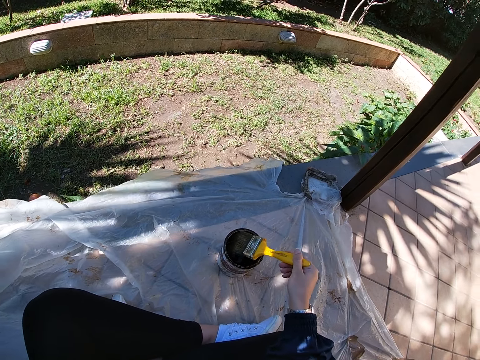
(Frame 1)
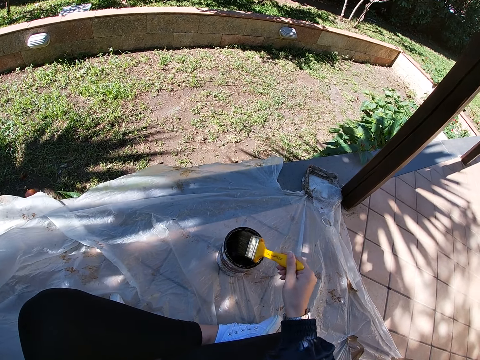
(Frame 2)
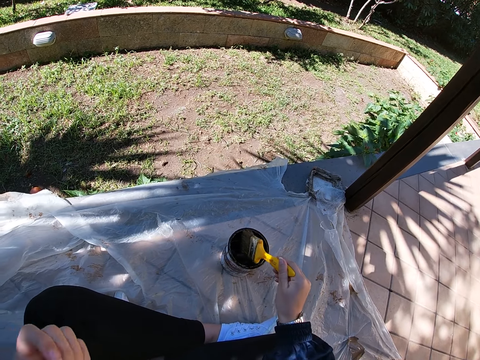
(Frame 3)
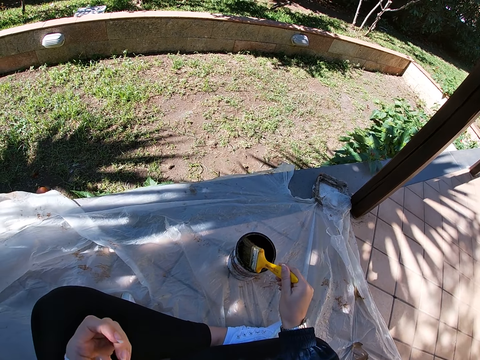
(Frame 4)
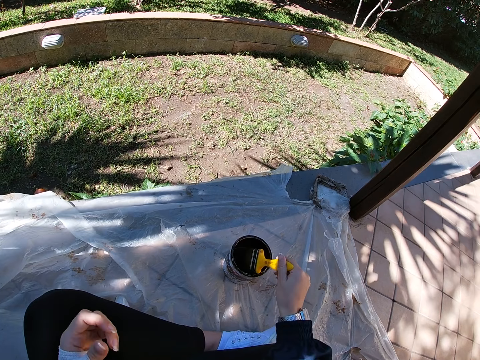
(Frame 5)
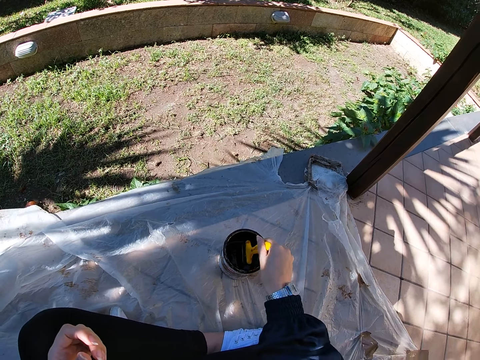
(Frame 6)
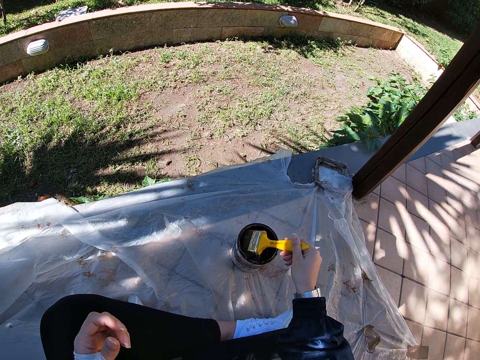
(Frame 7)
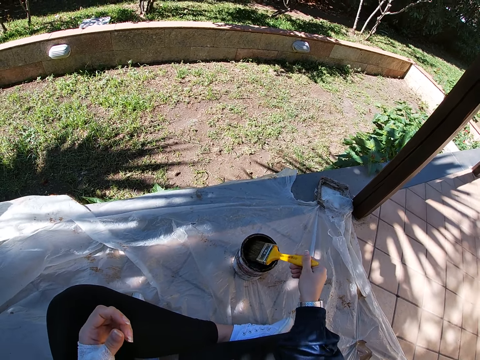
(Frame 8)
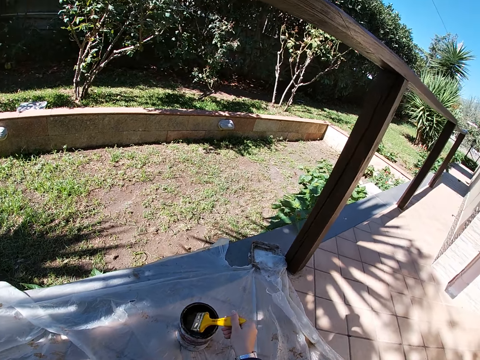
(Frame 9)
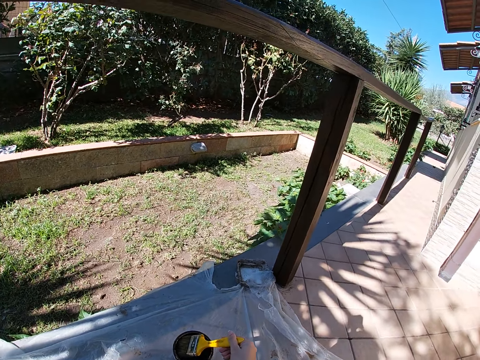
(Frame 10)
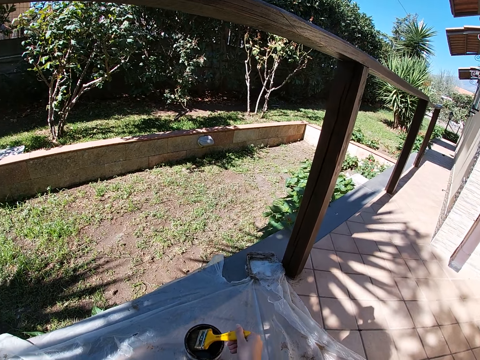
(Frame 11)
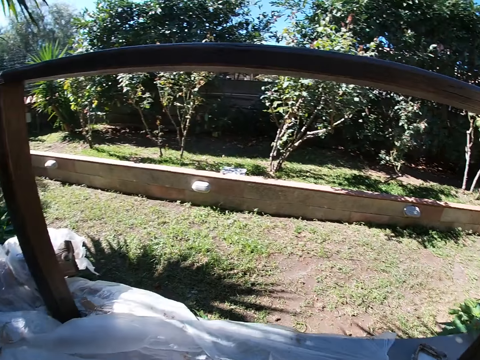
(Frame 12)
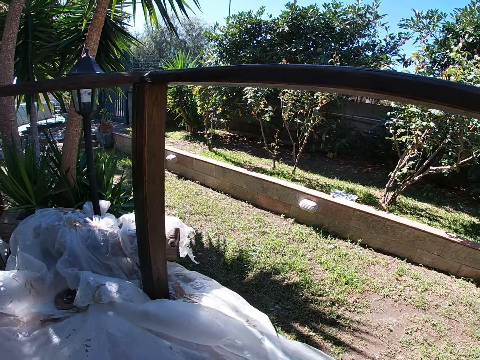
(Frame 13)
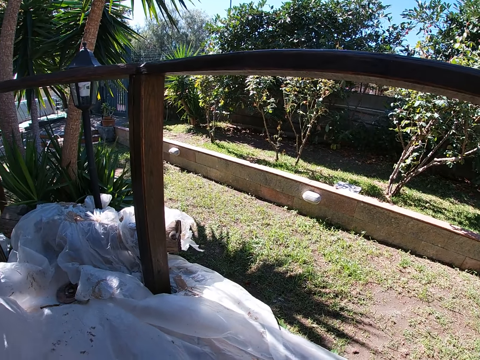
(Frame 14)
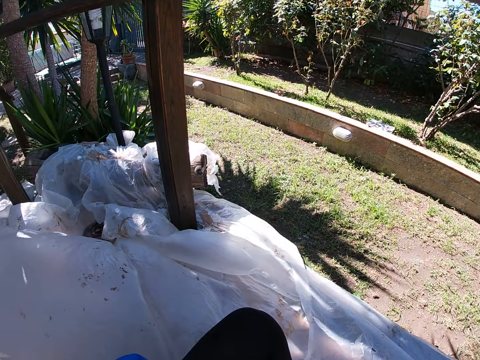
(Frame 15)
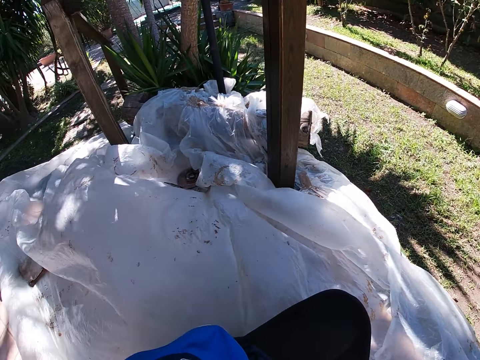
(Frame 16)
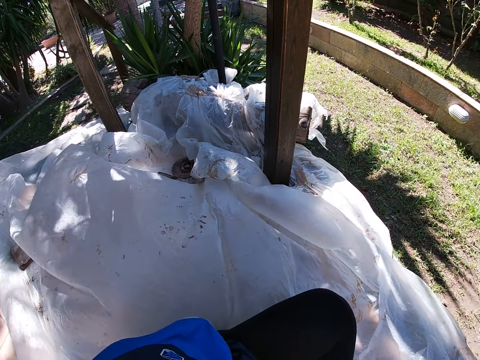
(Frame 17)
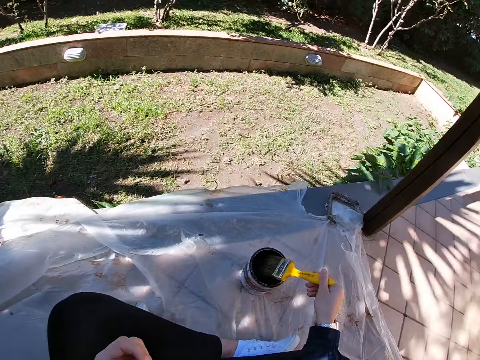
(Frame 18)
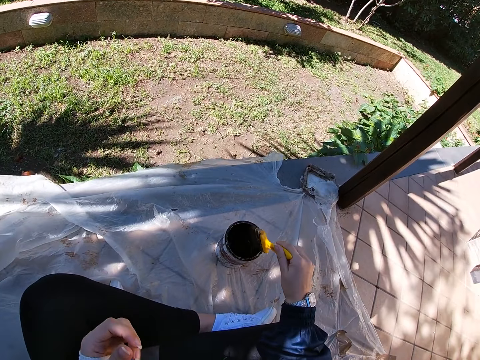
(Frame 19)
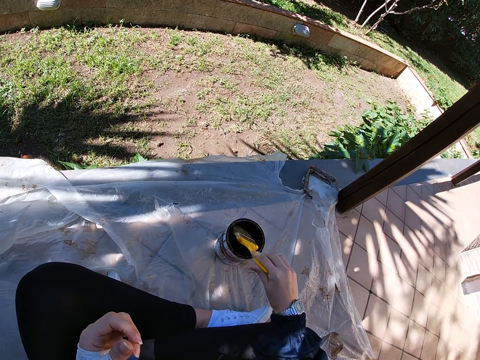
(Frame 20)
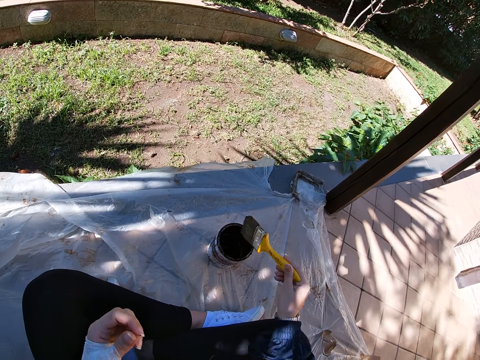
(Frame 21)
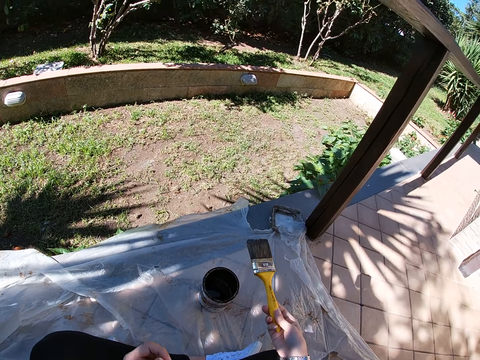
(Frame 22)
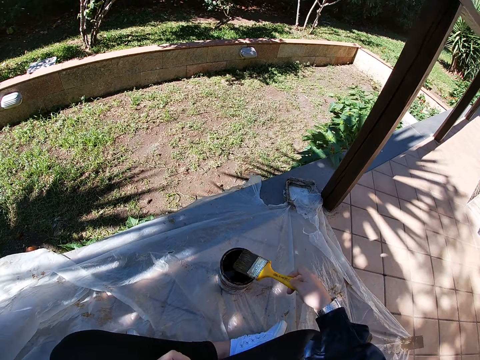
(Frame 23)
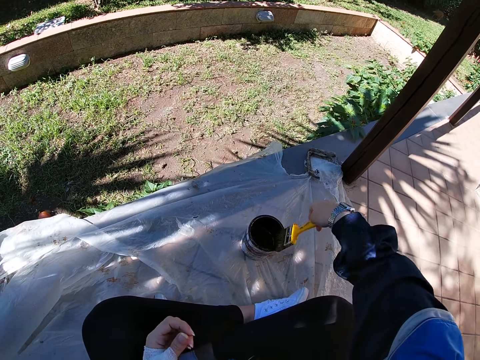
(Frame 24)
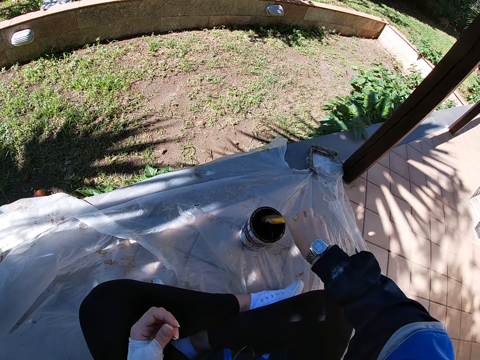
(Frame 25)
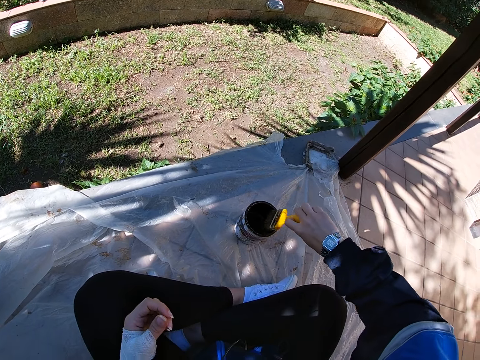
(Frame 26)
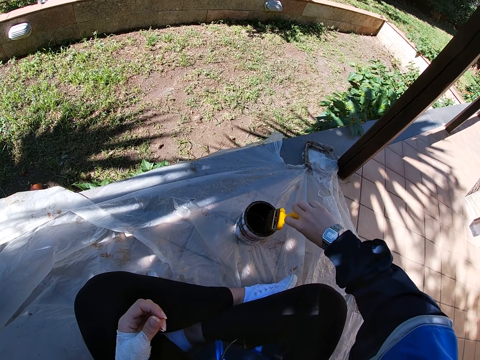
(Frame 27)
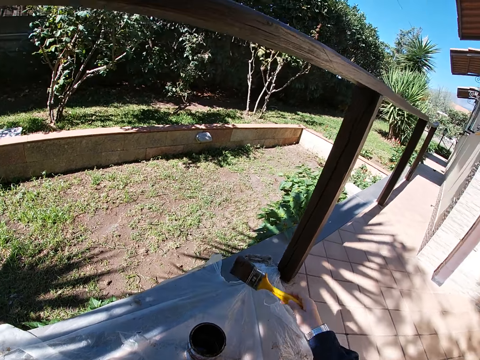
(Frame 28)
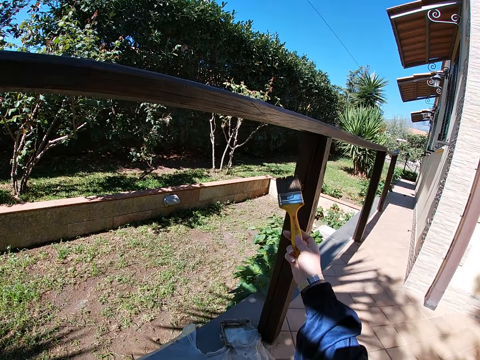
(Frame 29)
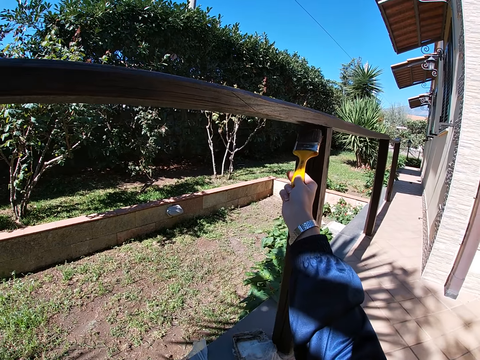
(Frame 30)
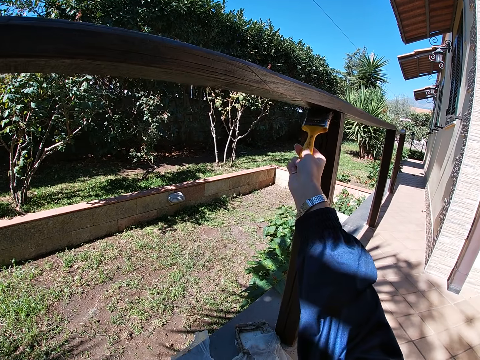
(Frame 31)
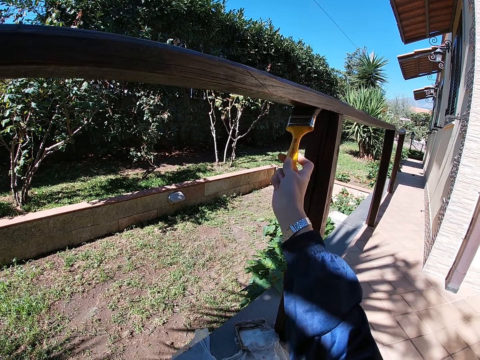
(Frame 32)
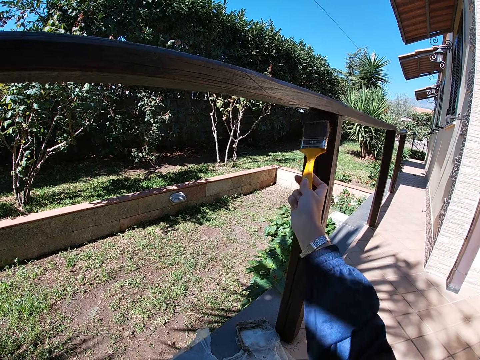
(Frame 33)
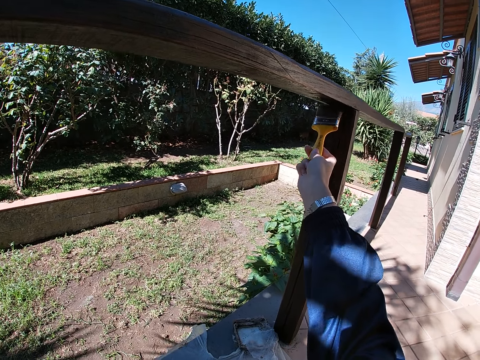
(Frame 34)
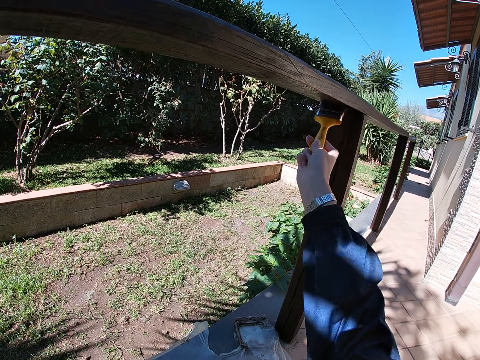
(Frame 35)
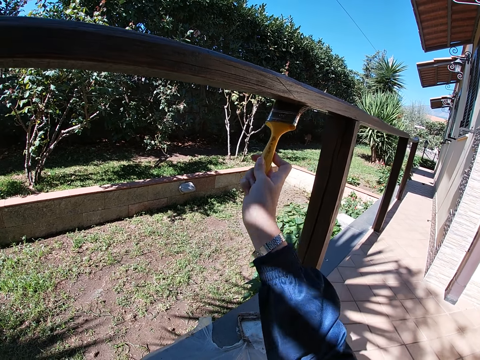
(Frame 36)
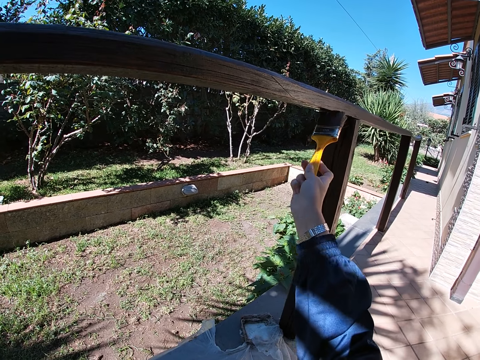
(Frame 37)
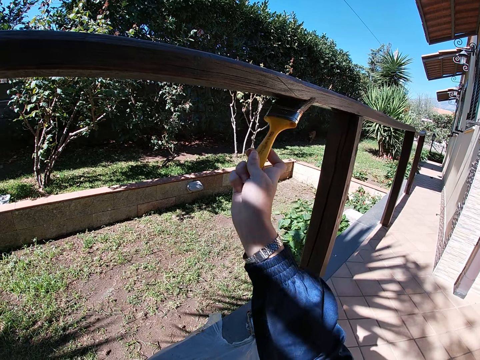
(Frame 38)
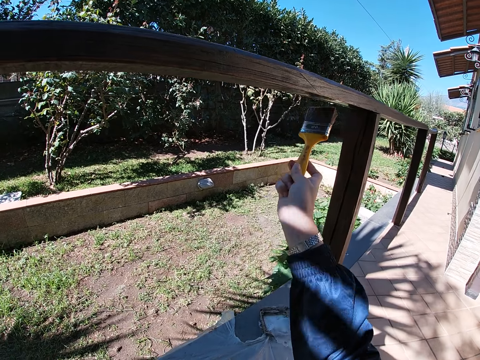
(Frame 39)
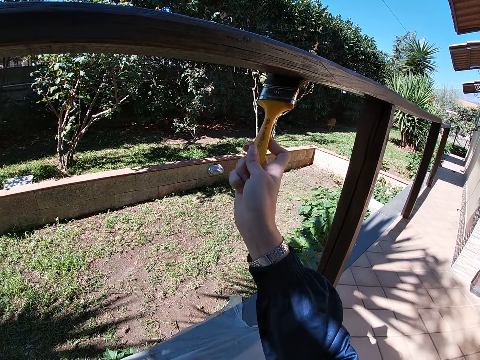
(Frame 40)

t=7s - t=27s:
The camera wearer drips off paint from the paint brush. They paint a frame of wood with the paint brush.

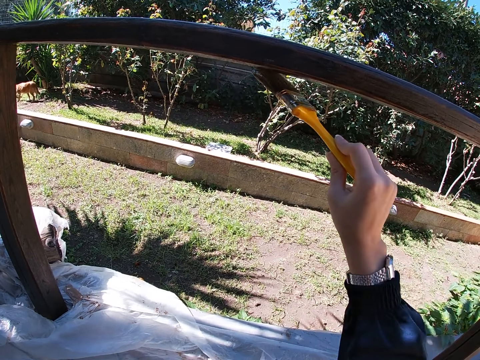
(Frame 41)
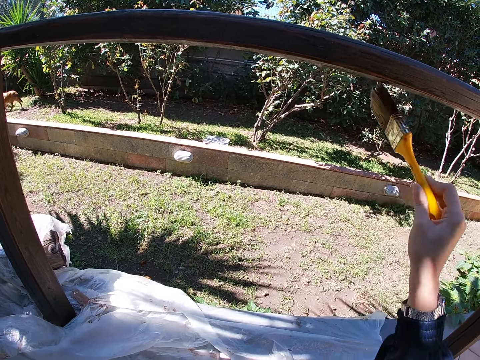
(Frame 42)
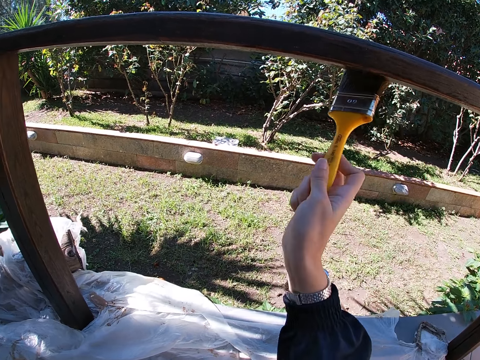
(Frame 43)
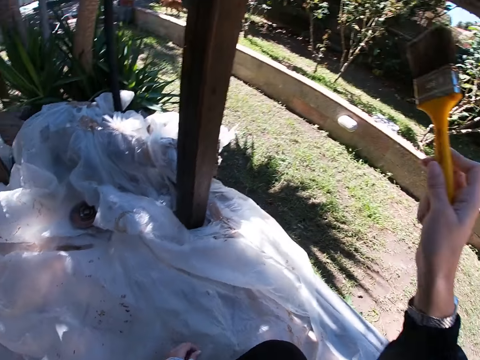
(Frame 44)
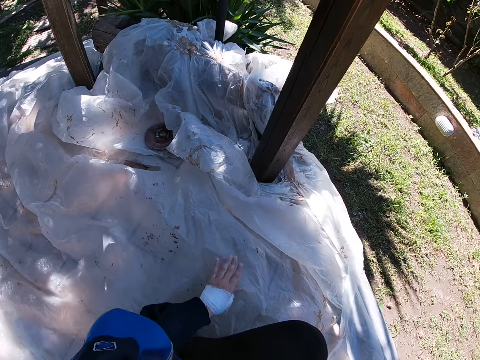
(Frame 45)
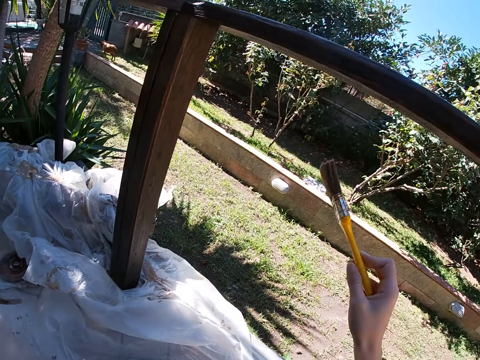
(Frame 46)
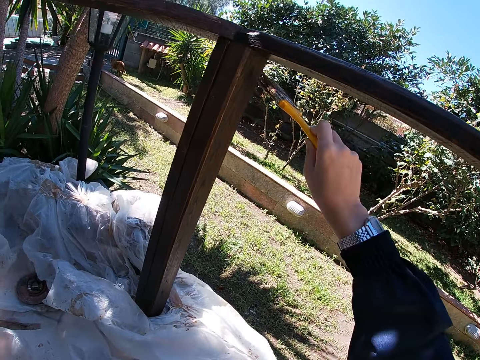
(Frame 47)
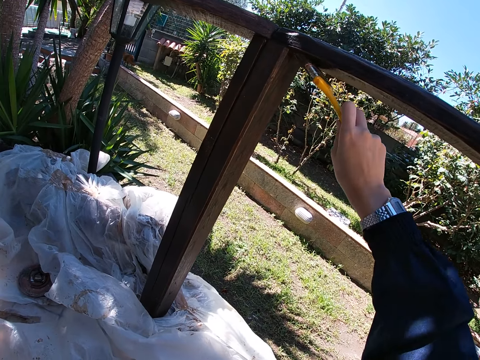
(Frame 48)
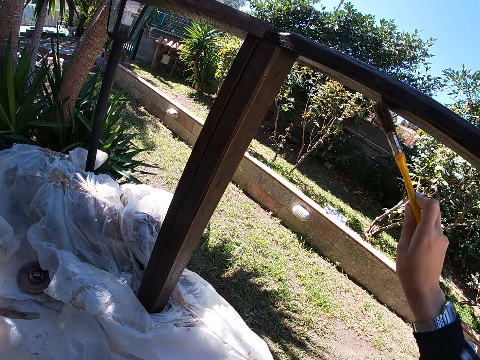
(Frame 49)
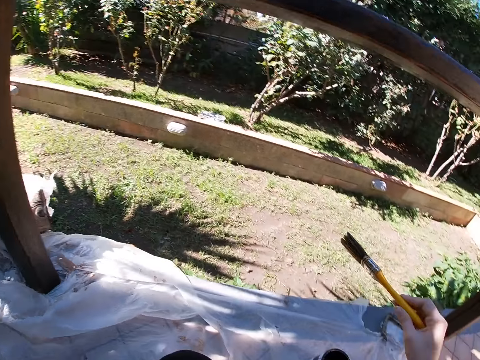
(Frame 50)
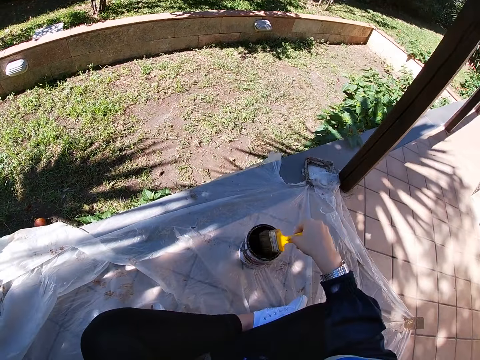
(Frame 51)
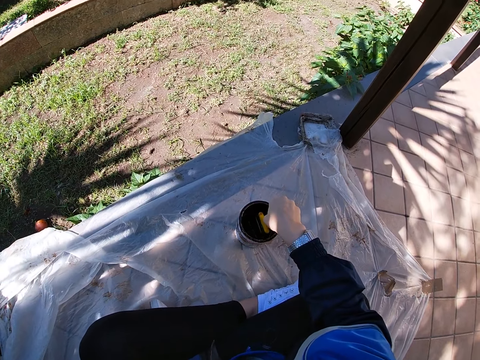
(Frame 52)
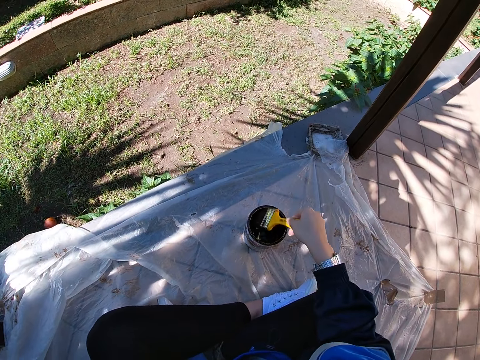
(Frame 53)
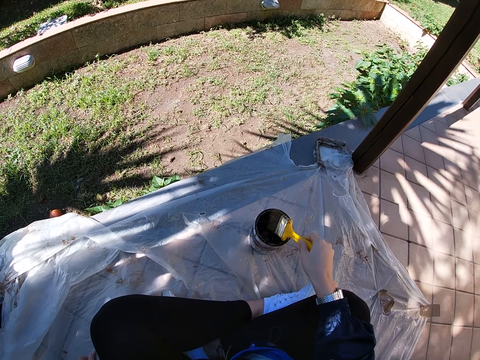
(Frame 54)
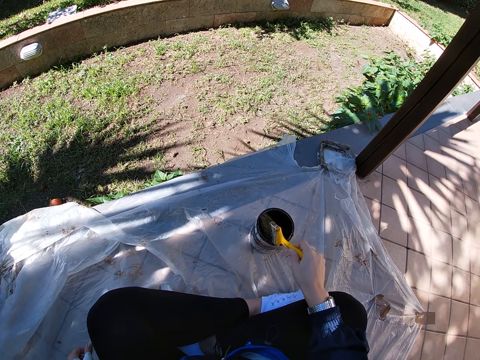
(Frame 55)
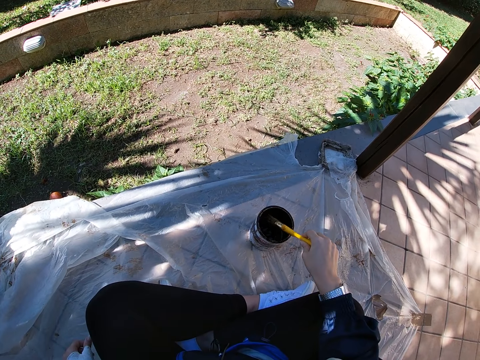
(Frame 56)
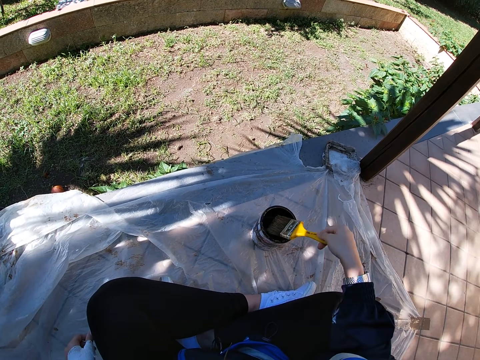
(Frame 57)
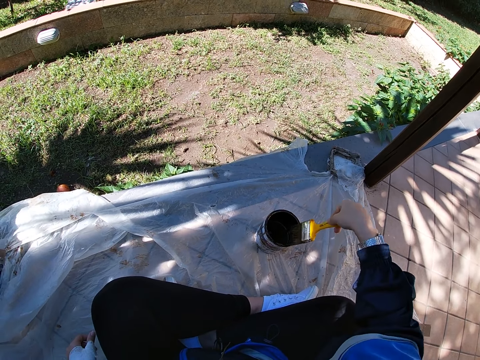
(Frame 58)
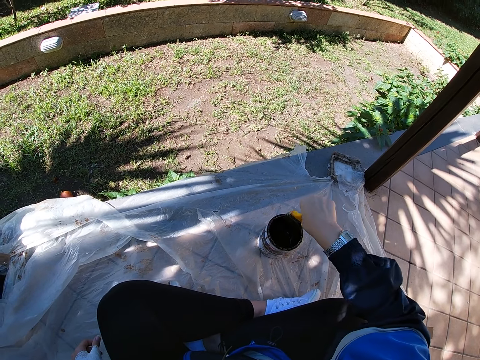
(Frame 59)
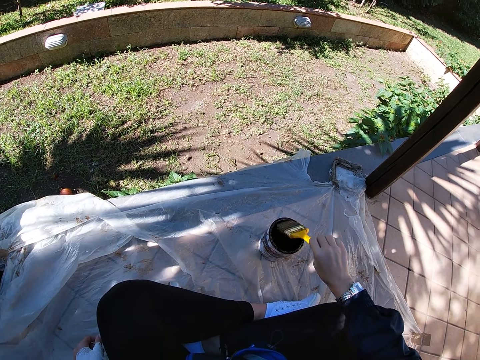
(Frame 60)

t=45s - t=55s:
The camera wearer stops painting the frame of wood. They adjust placement of the left hand for more support. They paint the frame of wood. They stop painting the frame of wood. They dip the paint brush in a container filled with paint. They take out the paint brush from the container. They drip off paint from the paint brush.
